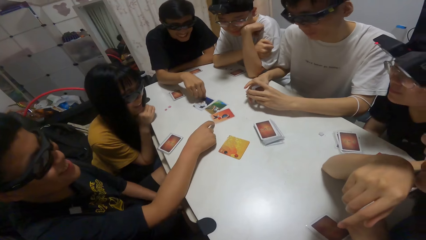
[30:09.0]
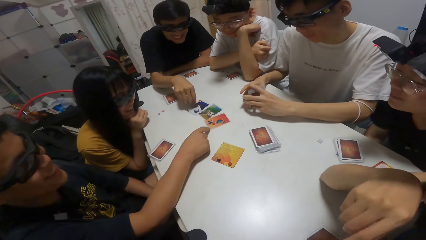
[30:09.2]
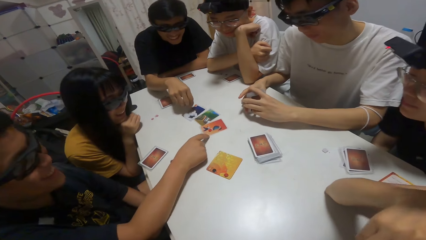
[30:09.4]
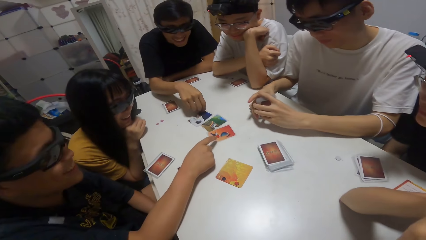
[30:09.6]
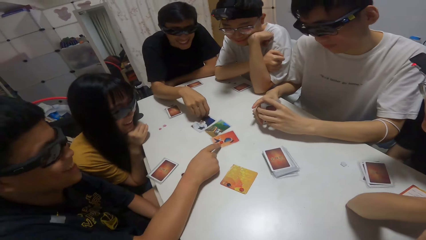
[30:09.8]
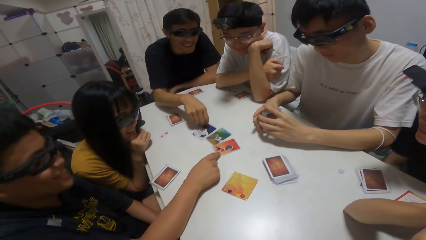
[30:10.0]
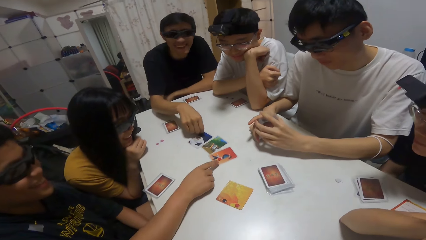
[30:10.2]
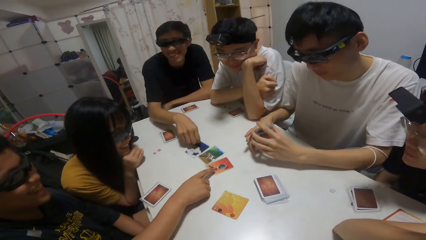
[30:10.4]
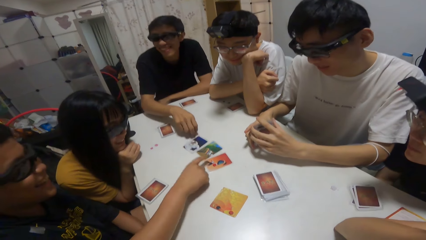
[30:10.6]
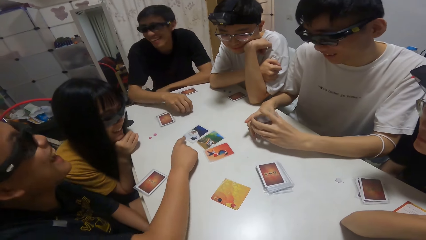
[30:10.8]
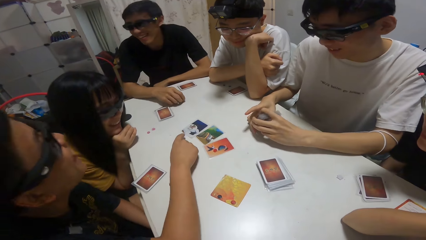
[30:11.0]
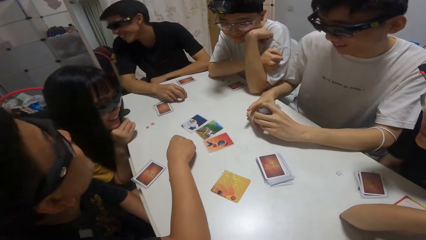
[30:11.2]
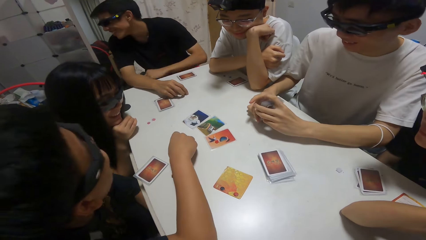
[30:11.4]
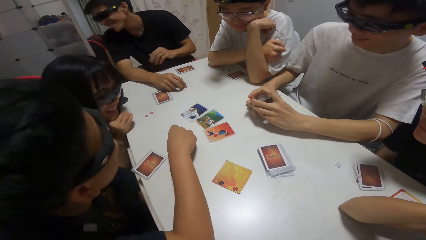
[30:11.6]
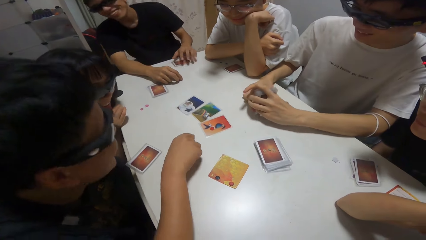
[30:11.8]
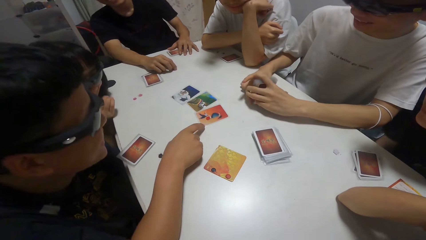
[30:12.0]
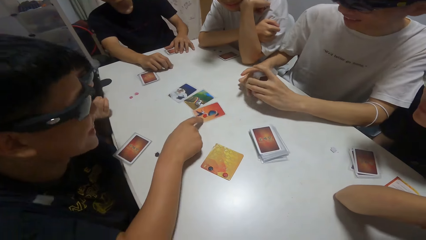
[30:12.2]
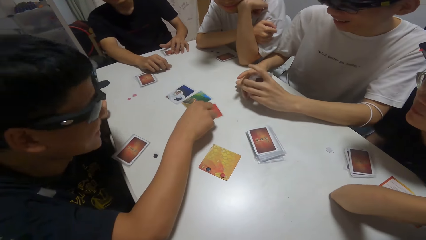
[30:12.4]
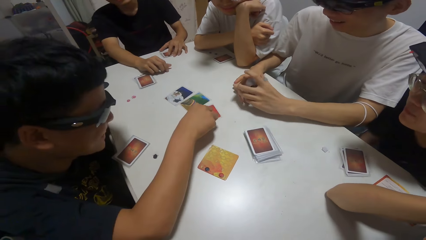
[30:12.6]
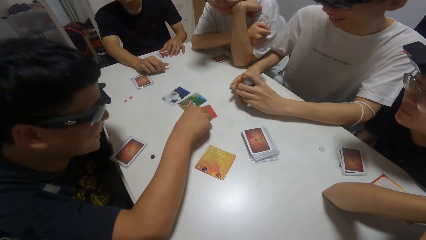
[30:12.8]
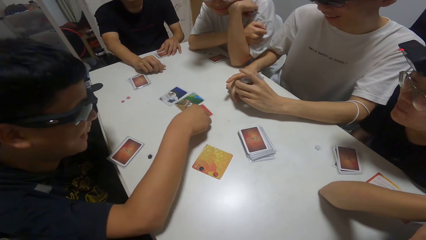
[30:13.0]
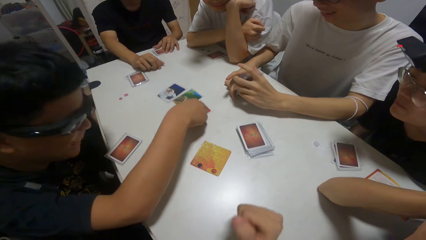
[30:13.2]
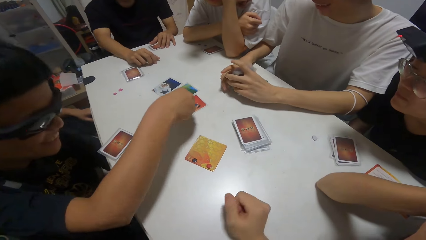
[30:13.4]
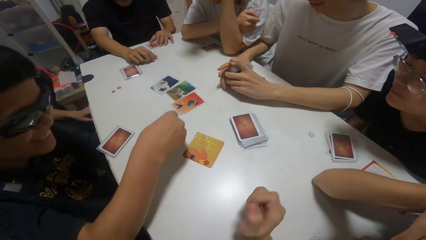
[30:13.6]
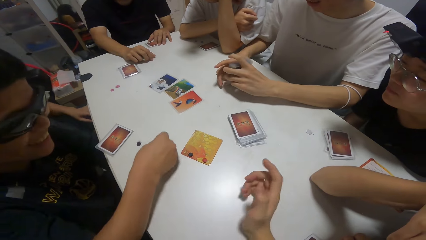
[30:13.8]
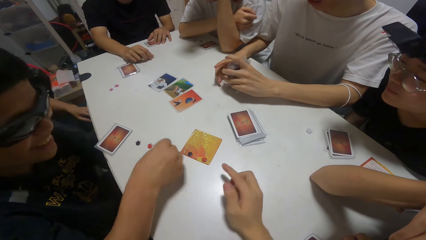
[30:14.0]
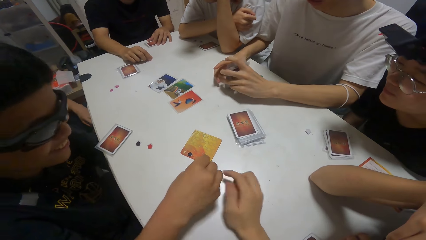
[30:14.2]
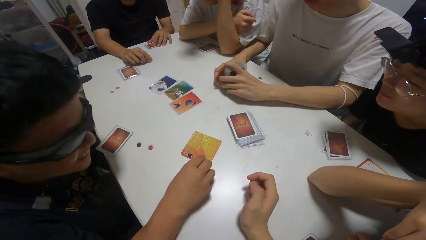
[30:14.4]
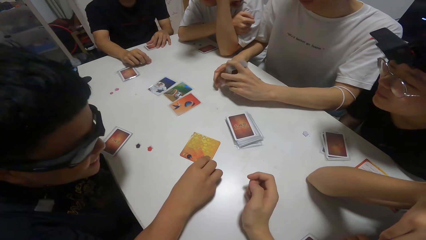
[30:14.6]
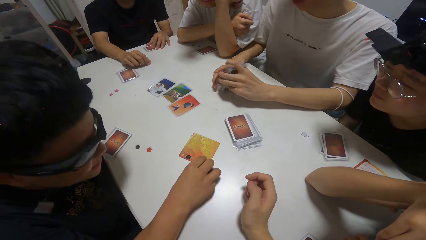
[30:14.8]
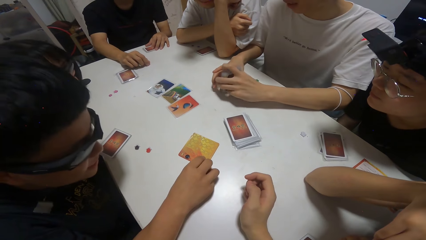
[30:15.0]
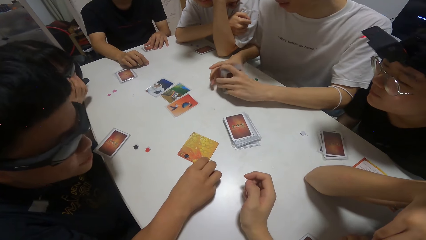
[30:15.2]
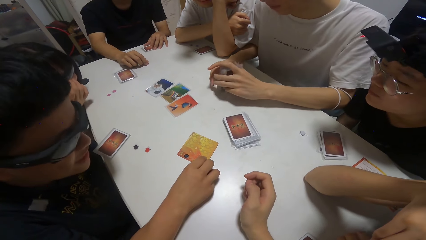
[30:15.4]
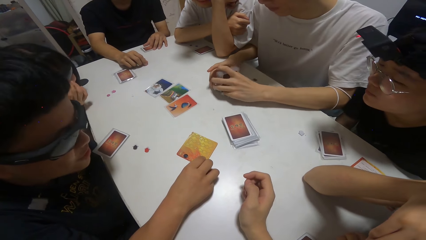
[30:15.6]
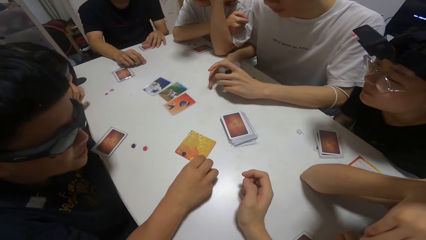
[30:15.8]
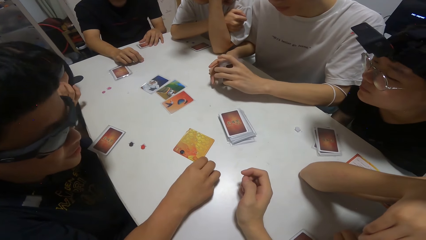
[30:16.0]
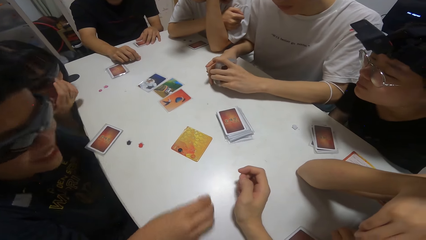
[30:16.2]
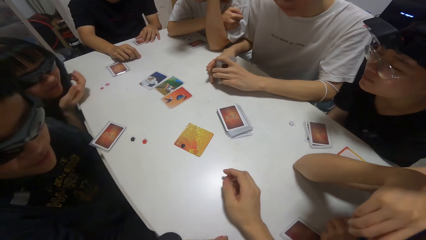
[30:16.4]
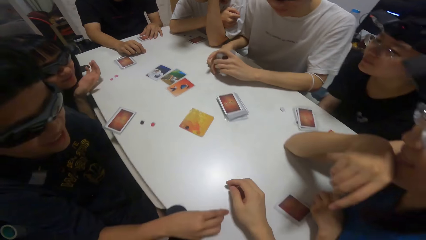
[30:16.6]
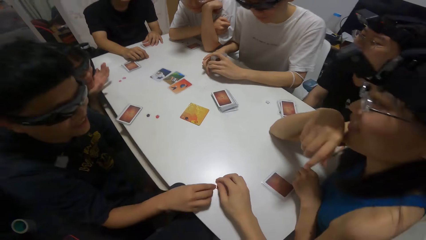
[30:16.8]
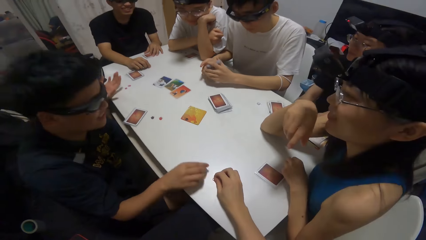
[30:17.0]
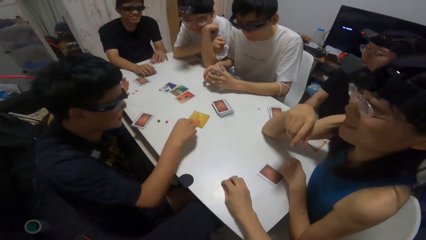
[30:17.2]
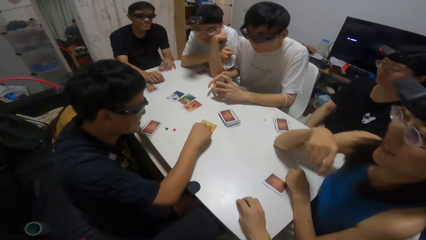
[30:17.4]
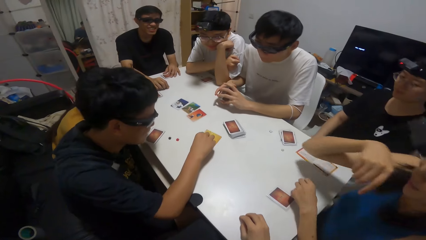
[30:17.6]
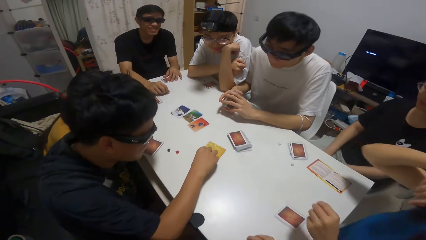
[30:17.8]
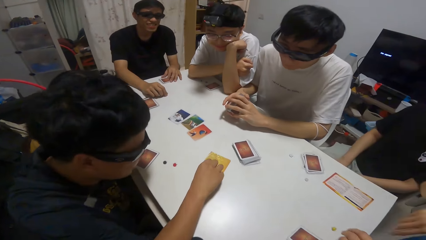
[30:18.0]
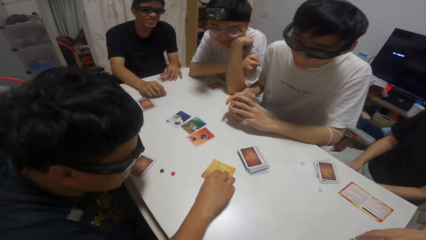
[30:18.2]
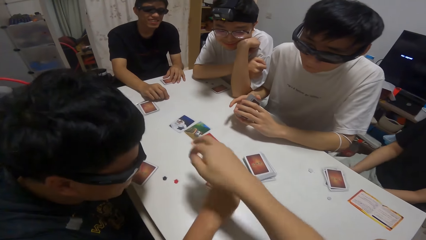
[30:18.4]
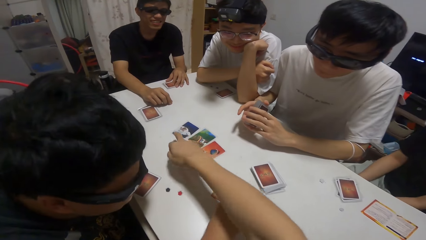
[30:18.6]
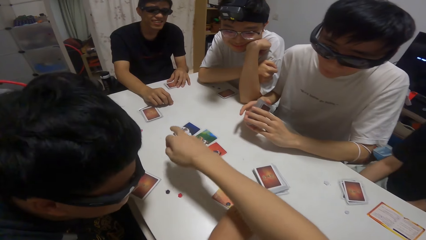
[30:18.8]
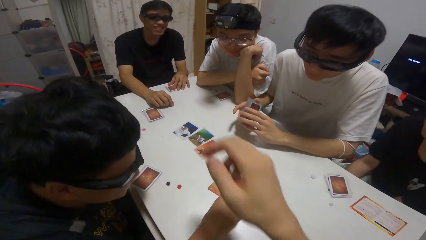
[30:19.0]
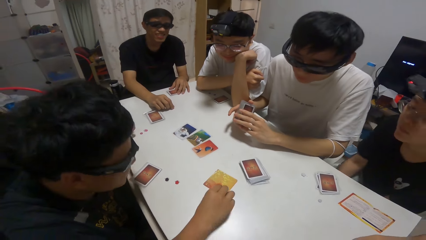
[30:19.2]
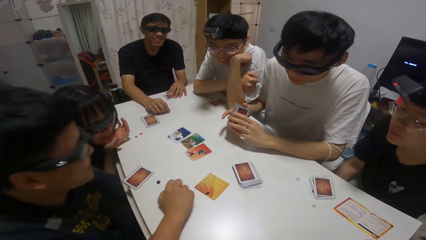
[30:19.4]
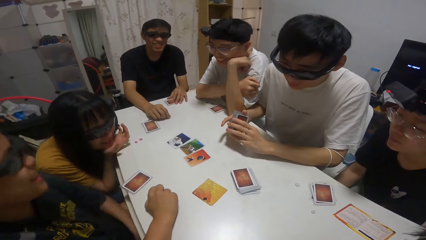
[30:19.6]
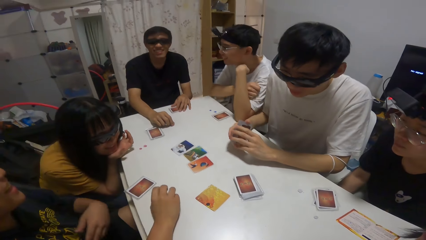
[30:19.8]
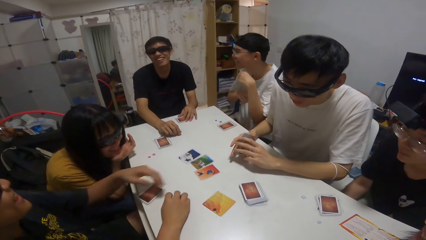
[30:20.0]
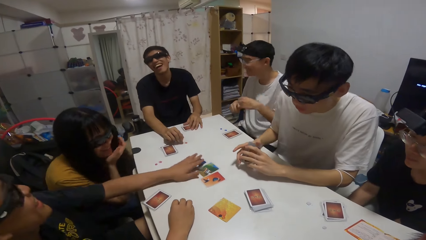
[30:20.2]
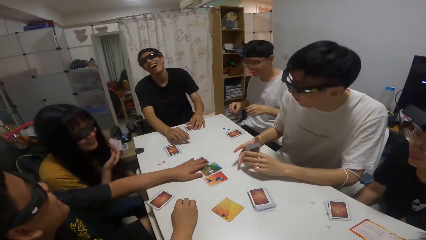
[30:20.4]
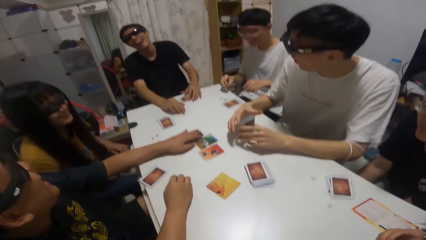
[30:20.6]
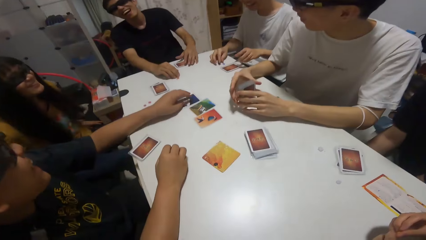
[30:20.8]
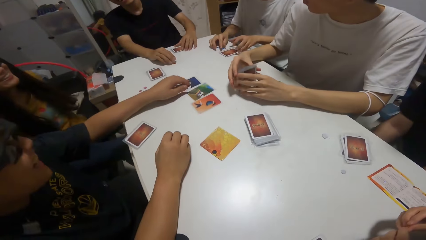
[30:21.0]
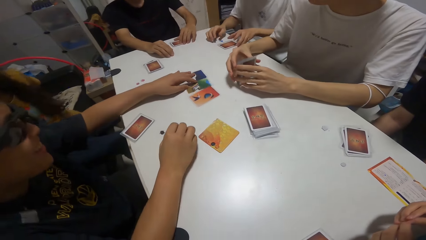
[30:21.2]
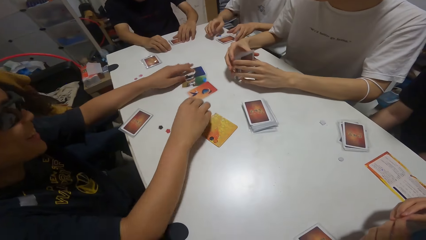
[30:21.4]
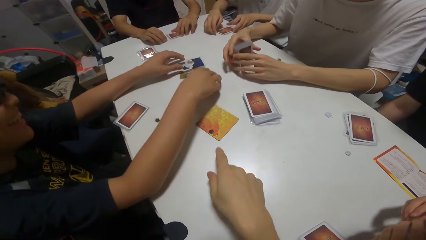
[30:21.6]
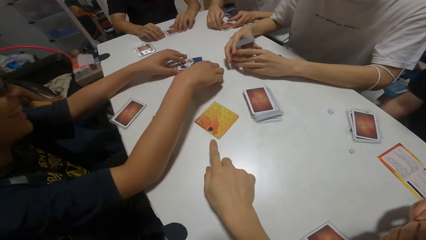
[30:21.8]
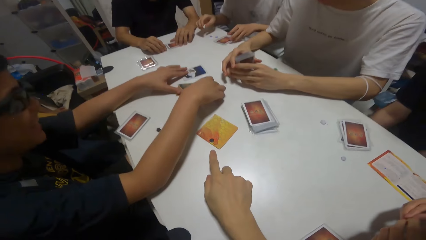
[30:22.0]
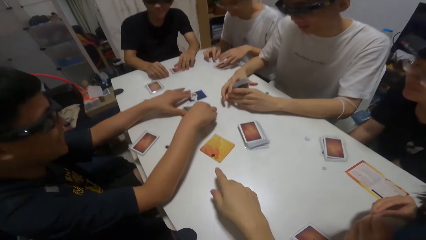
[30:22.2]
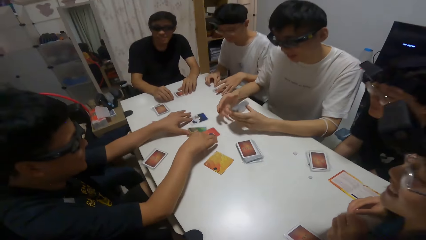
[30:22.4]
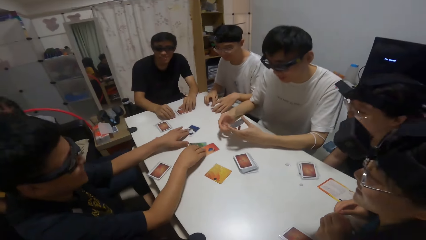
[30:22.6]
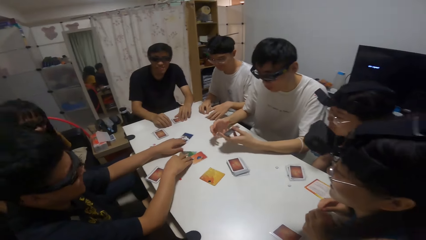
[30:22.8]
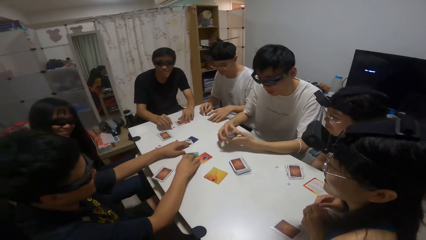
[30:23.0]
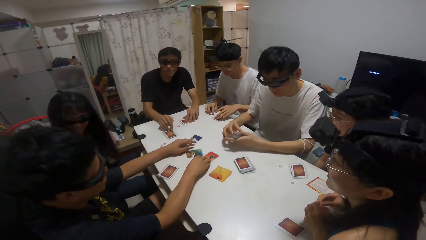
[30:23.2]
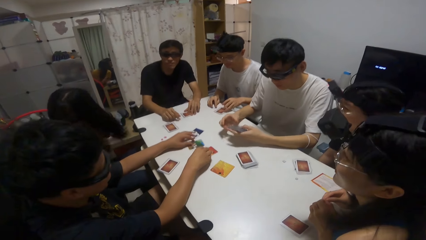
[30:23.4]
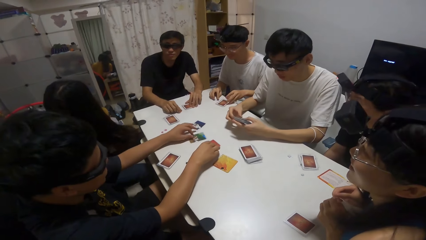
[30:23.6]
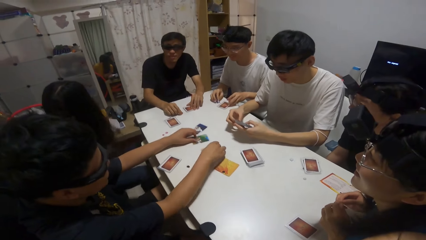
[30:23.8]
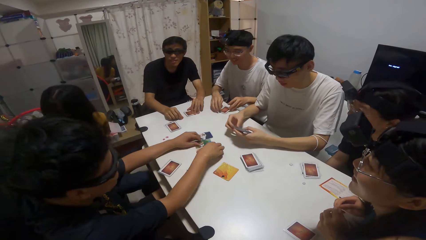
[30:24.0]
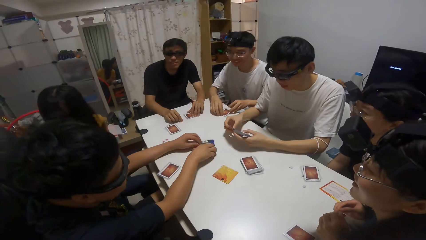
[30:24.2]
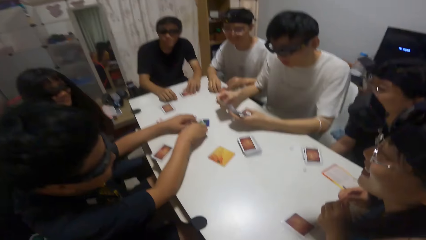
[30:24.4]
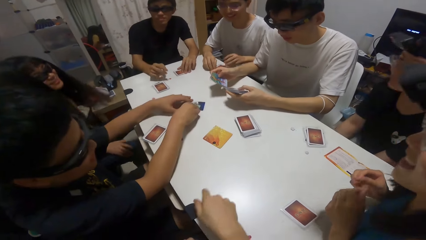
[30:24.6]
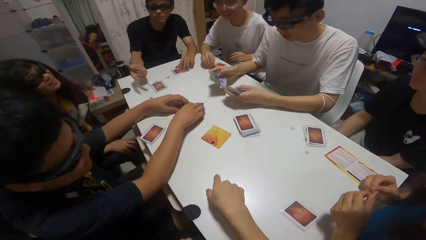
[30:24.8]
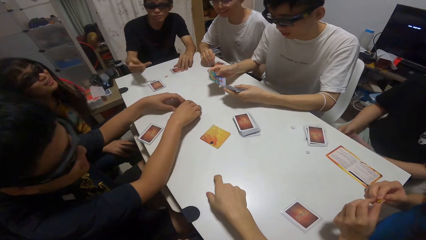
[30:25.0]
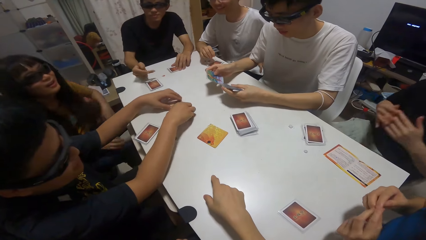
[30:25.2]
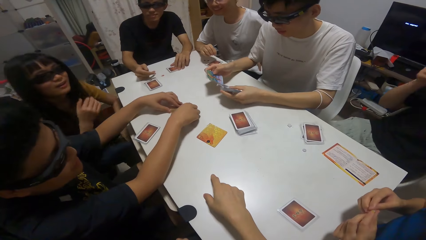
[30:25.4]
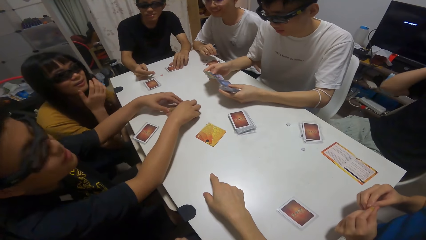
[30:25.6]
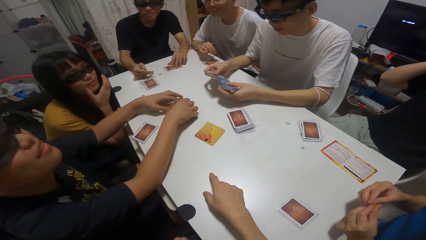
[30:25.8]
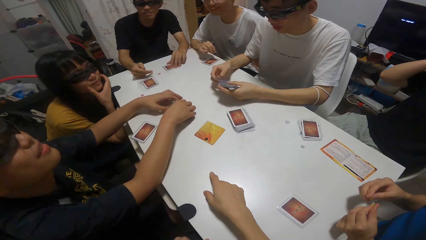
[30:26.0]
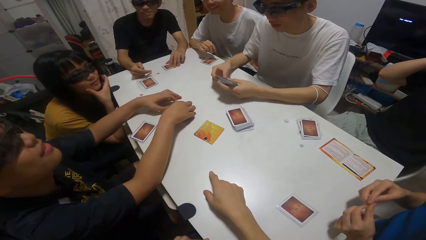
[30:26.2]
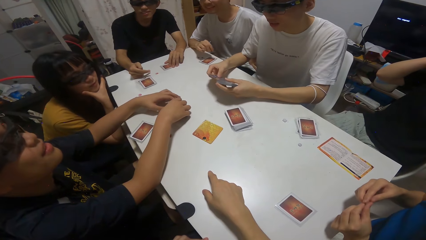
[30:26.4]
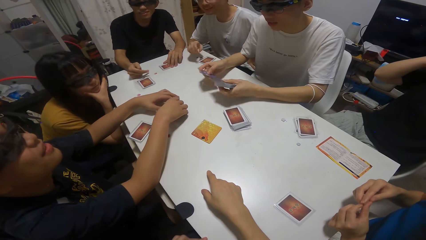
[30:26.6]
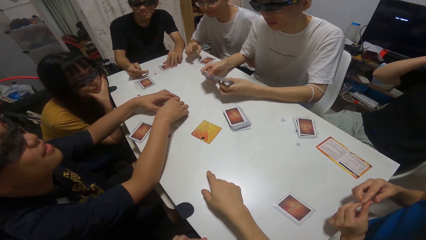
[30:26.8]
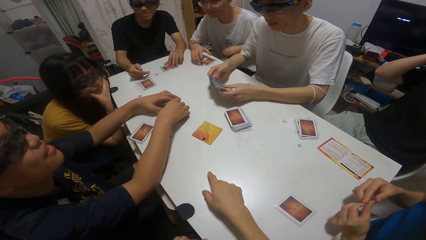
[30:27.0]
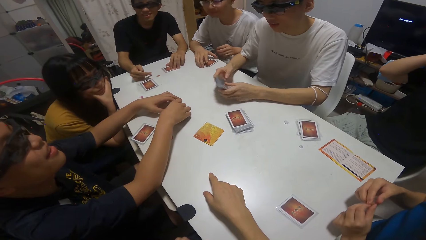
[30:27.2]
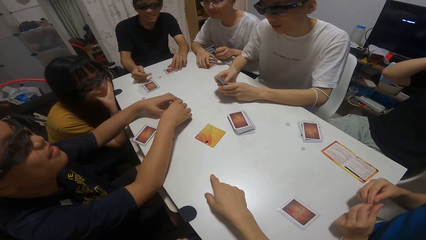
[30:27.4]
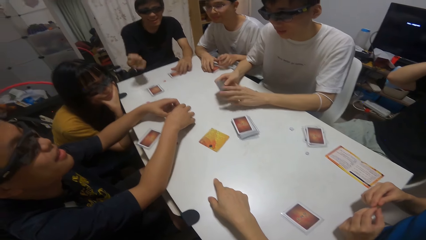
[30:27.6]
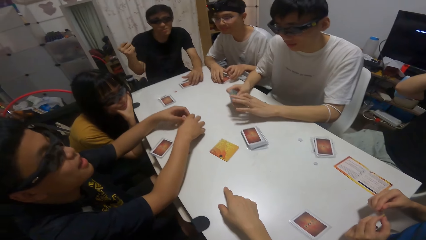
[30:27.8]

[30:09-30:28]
The boy moves a sticker on the table. A person moves cards on the table. The boy moves another sticker on the table. The camera wearer points towards a card on the table. The boy packs some cards together on the table with both hands. Another person shuffles the cards on the table. The first person moves the cards on the table.
